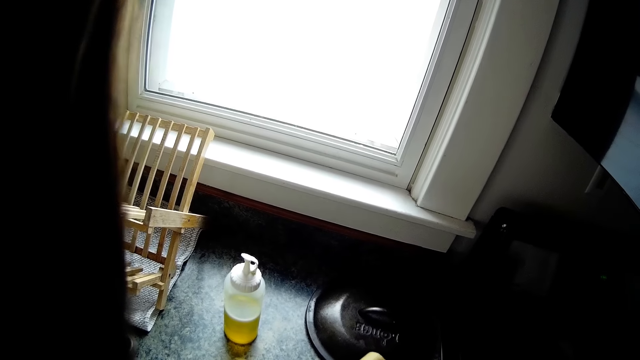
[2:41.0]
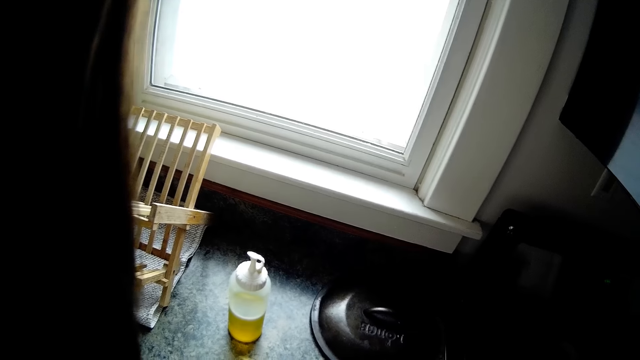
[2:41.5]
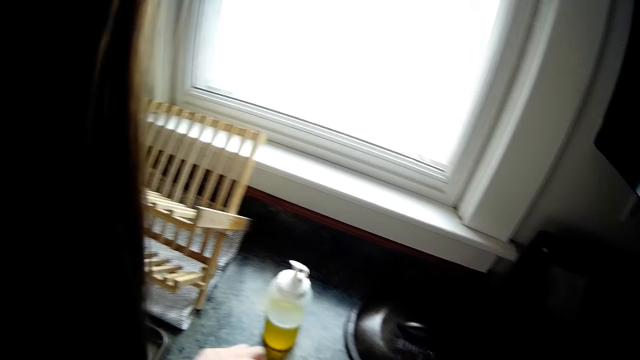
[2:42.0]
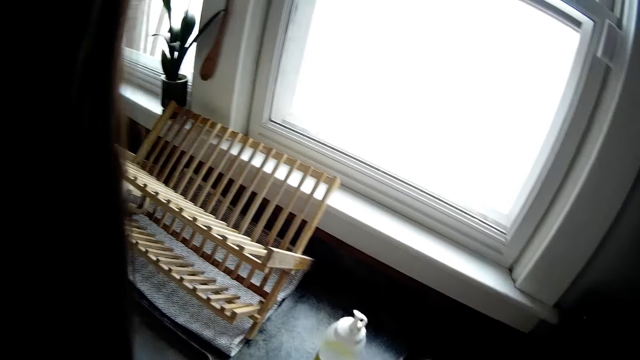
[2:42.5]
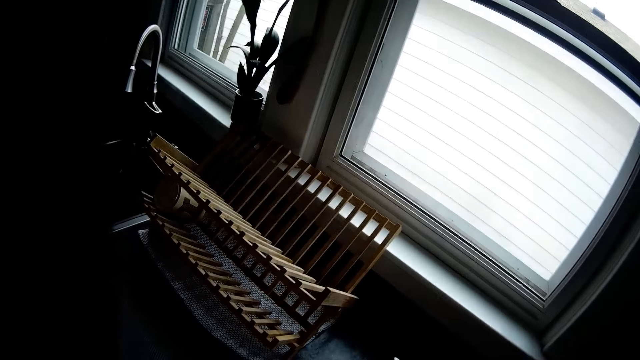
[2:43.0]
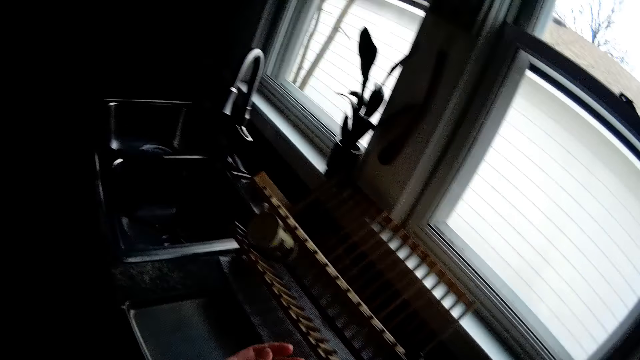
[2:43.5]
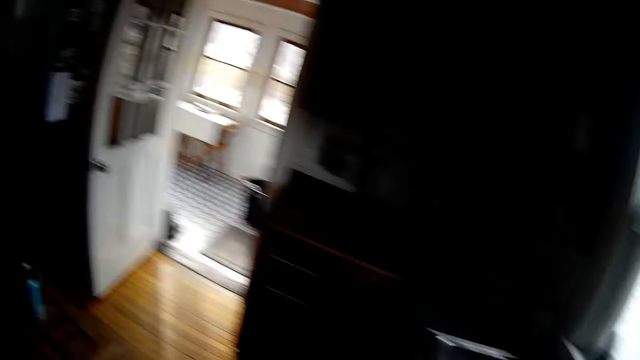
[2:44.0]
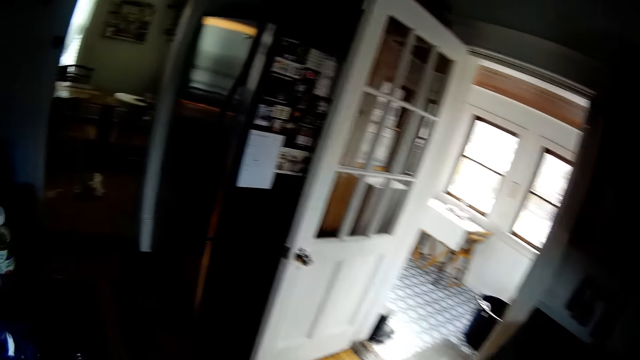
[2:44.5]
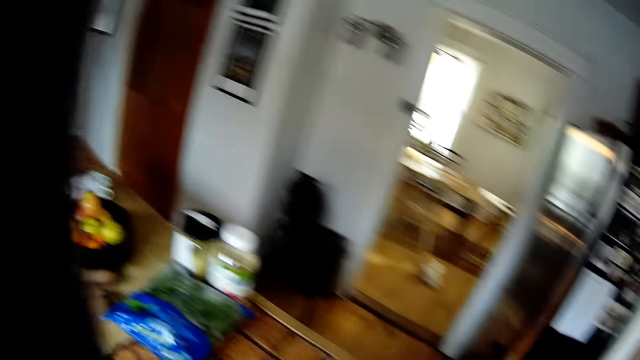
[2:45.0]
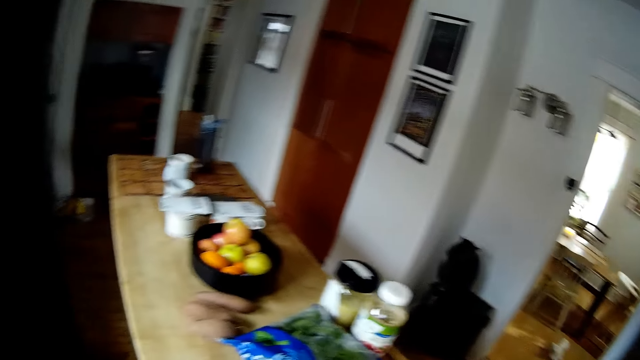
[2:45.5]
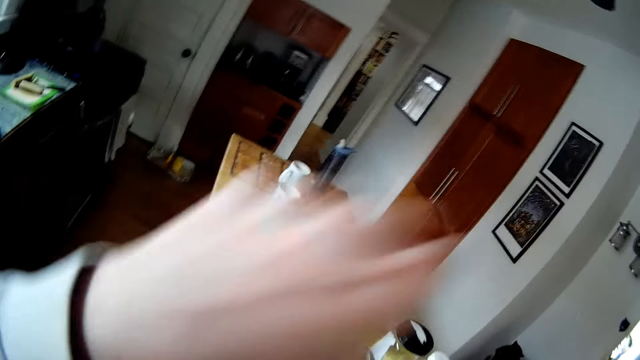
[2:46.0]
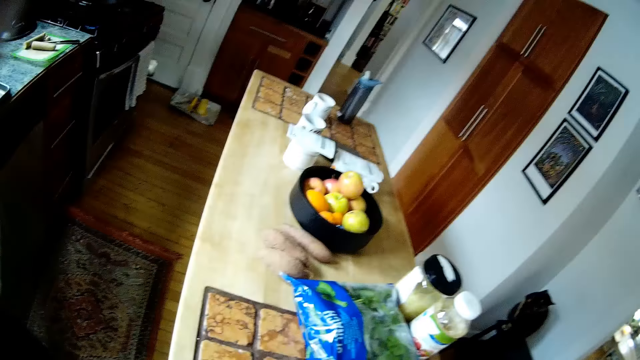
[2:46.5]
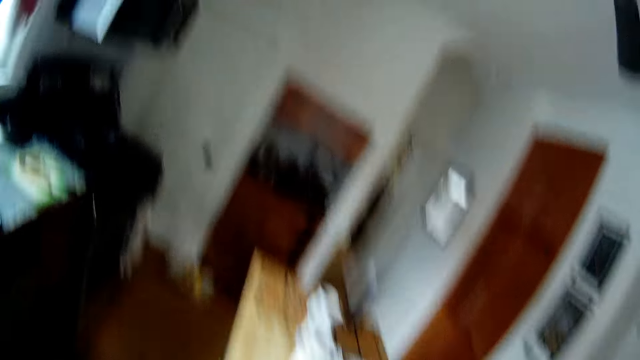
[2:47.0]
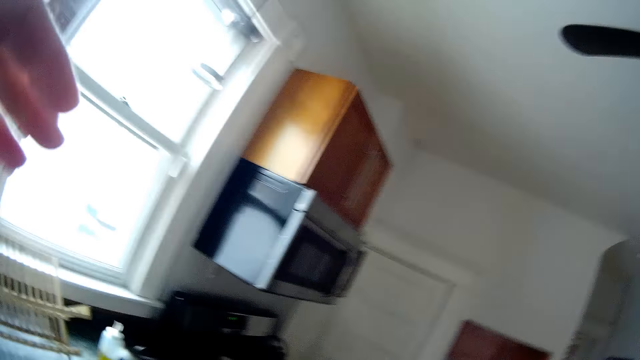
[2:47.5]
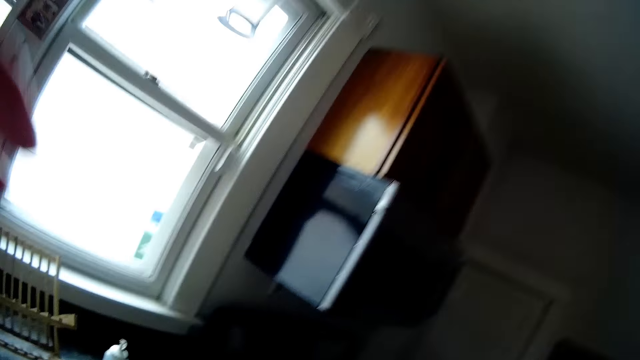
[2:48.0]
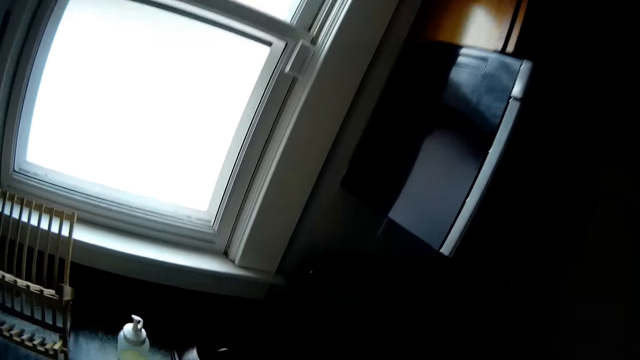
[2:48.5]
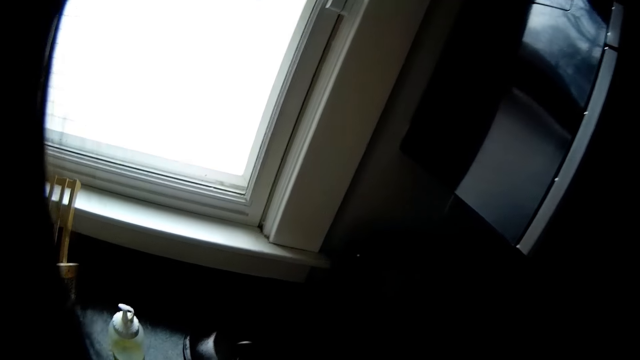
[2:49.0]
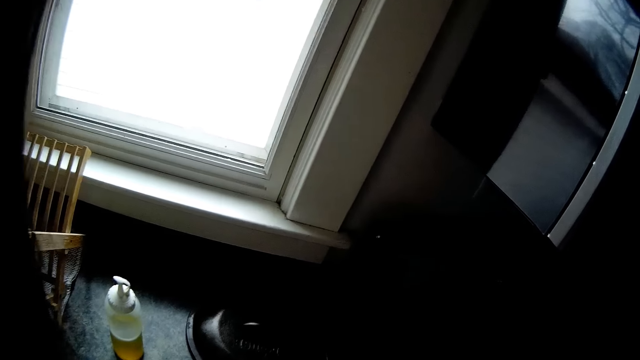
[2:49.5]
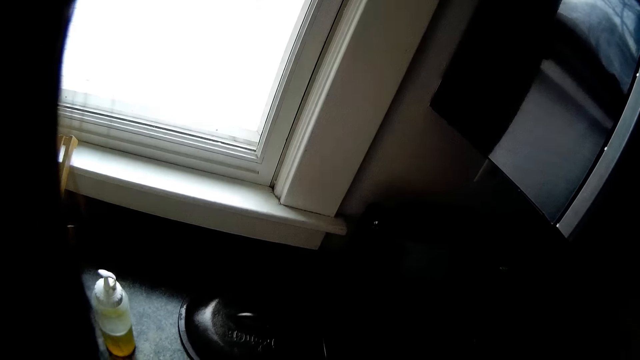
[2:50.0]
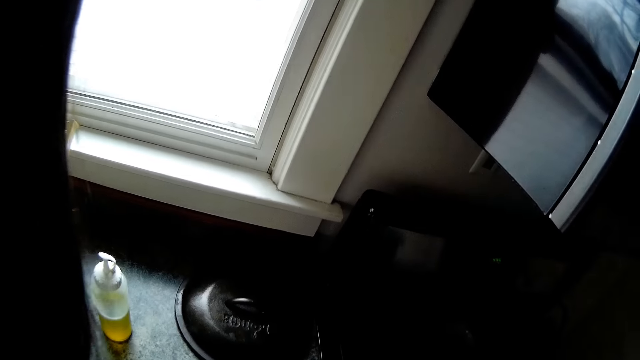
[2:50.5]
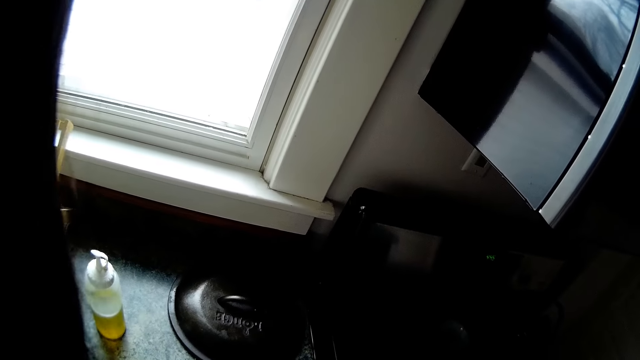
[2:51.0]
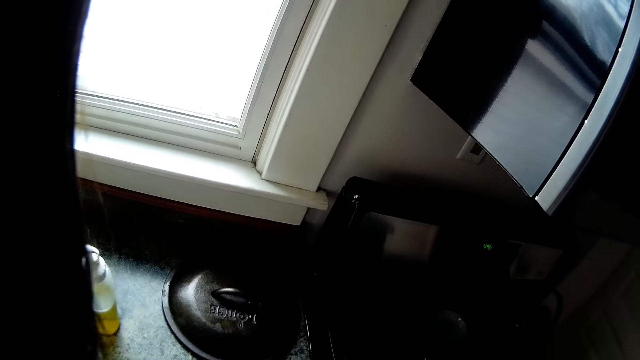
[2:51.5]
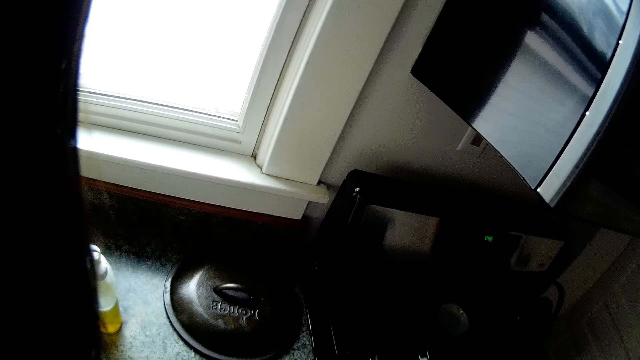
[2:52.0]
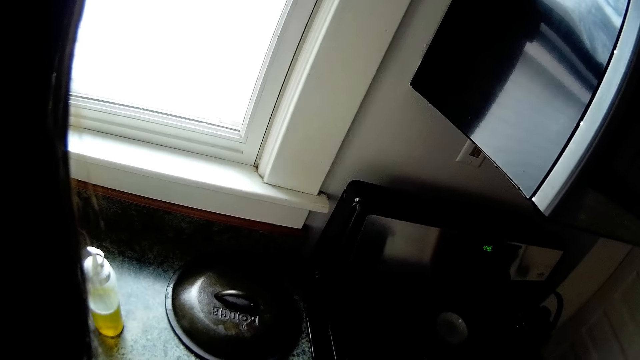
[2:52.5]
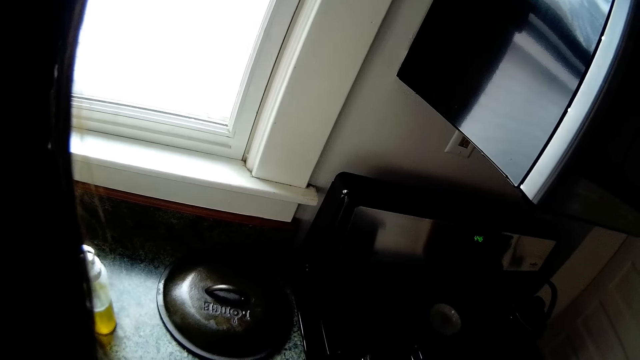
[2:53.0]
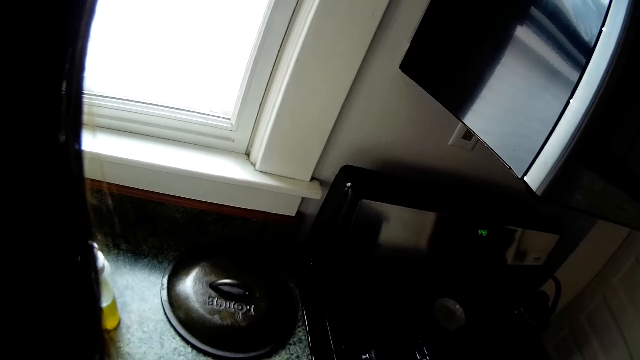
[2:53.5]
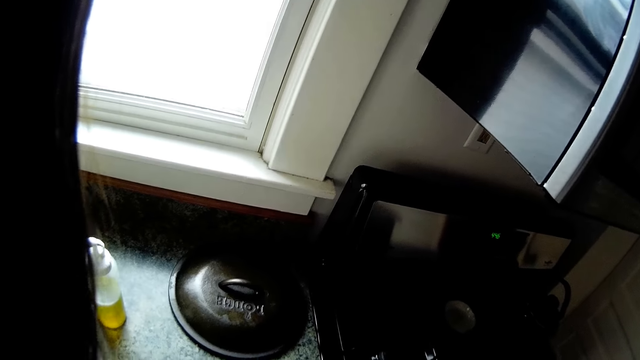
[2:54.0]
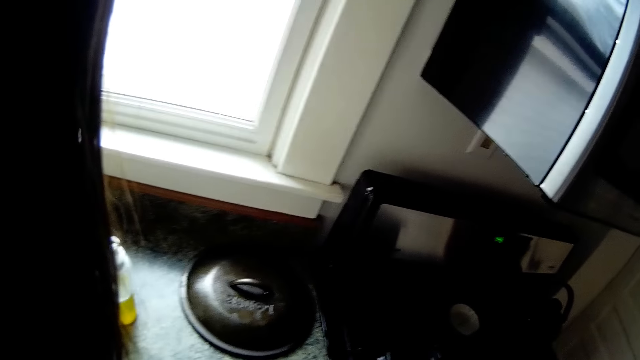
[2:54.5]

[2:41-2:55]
The camera wearer walks around the kitchen. She wipes her face with her left hand. She looks around the kitchen. She walks around the kitchen. She stares at the countertop.

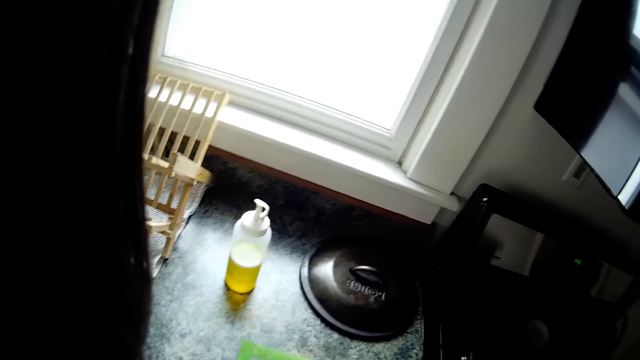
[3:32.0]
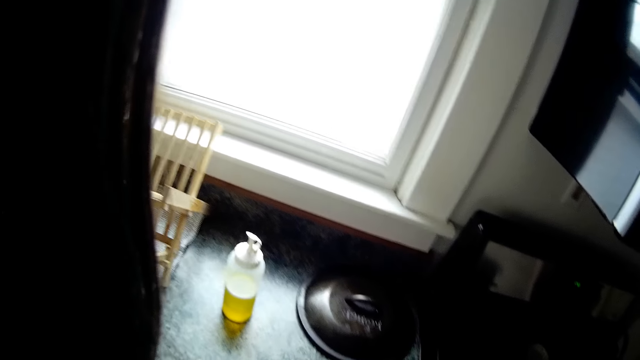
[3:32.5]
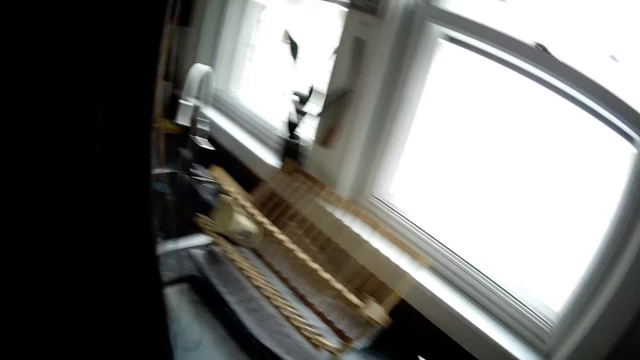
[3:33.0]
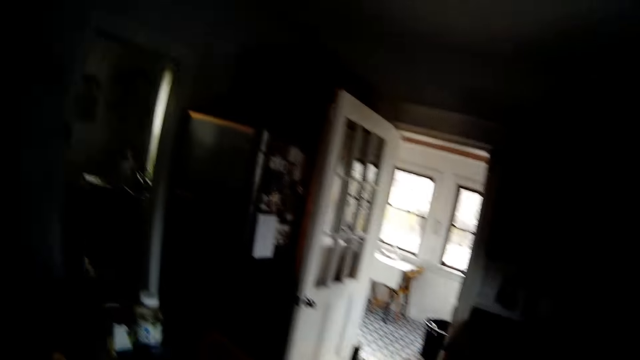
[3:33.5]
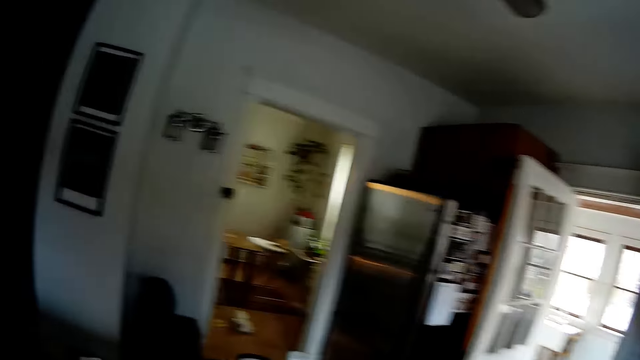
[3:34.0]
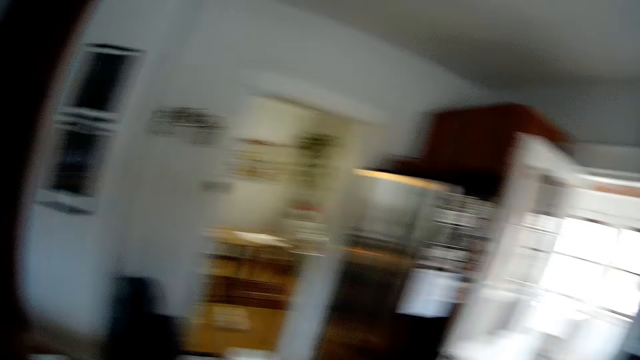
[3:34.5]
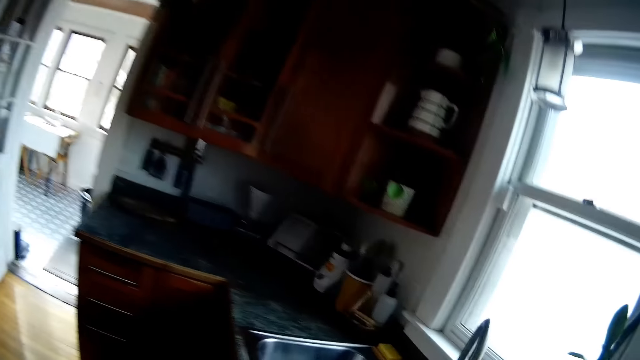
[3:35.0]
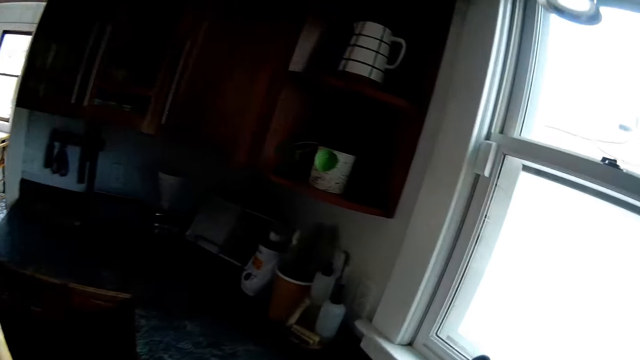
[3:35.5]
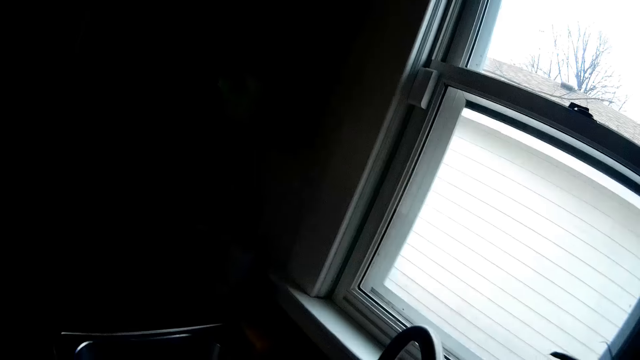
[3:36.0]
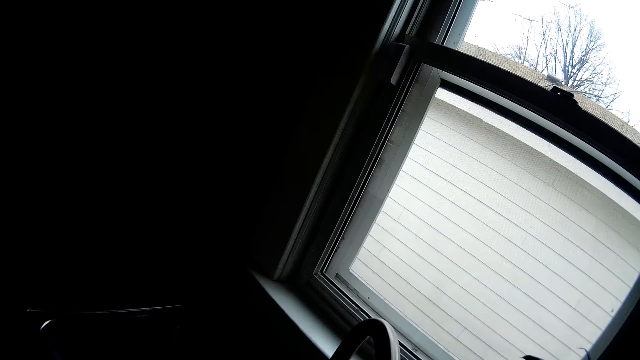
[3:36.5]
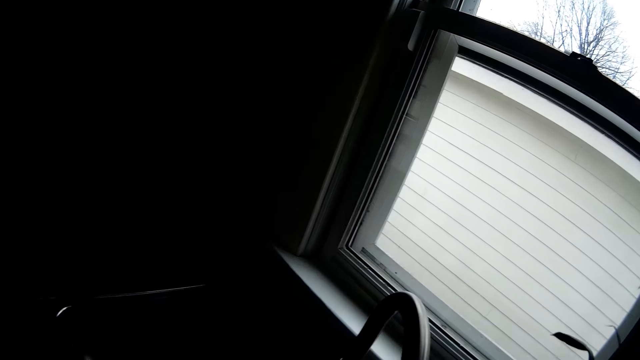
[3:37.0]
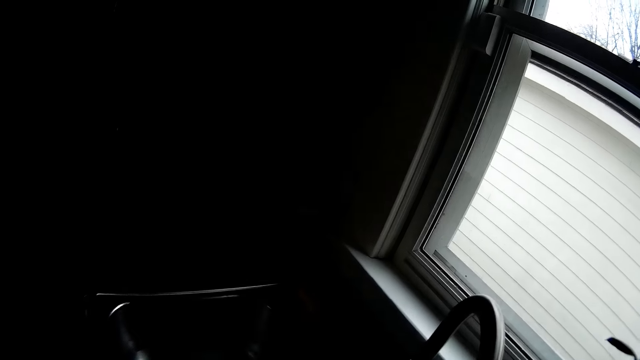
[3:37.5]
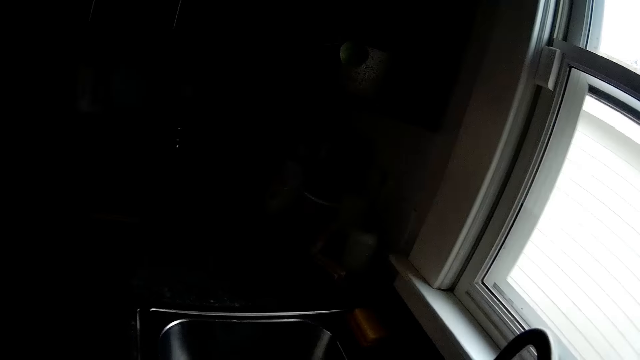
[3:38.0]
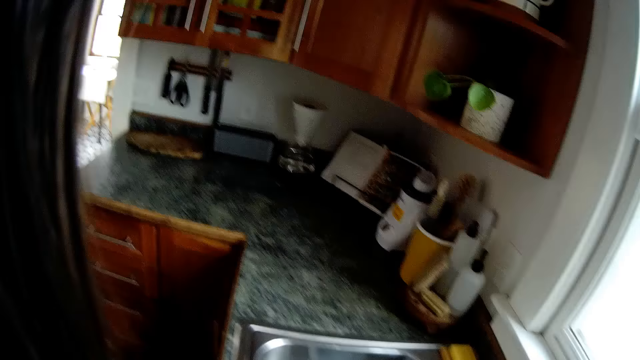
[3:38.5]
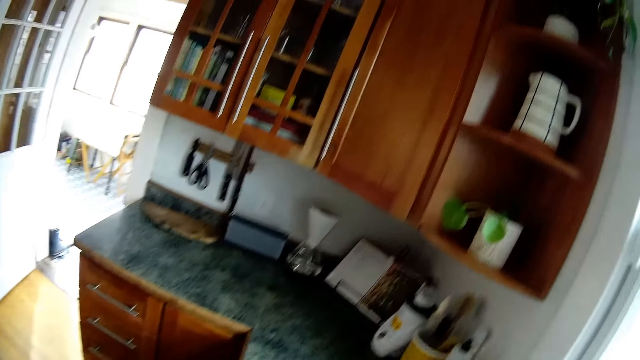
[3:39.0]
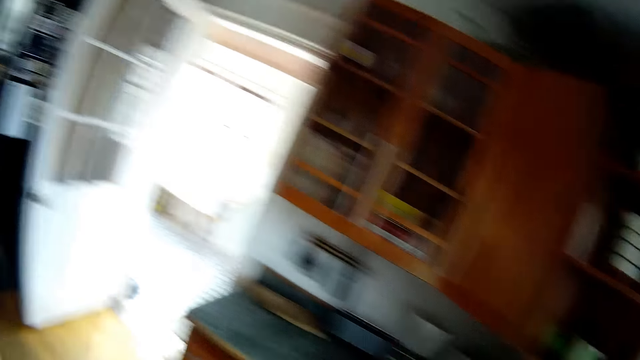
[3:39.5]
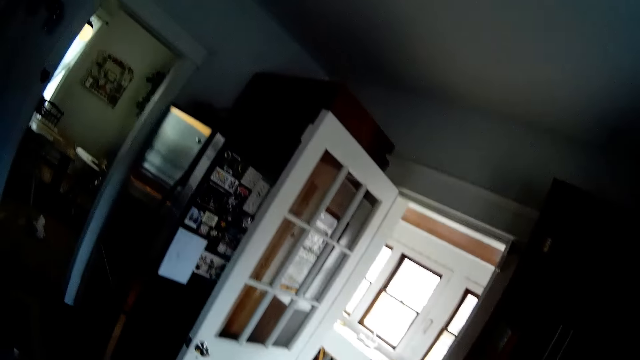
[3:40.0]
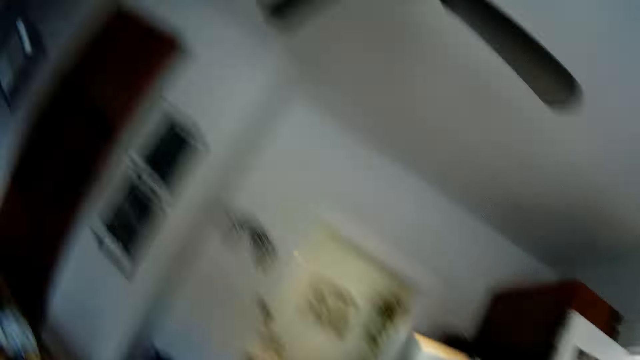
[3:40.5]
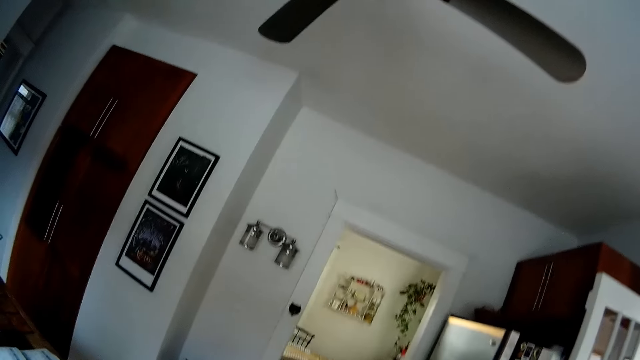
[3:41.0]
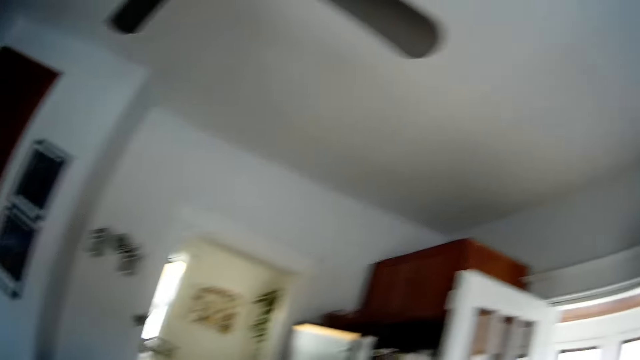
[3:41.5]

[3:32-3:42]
The camera wearer looks around the kitchen. They stare at the kitchen sink. They look around the kitchen.
